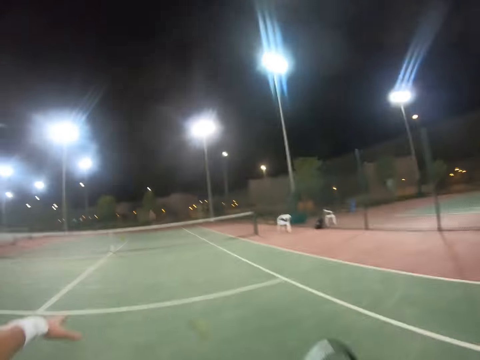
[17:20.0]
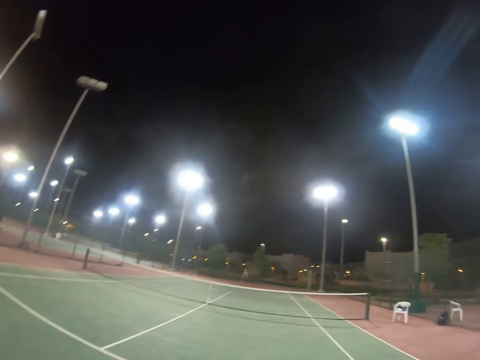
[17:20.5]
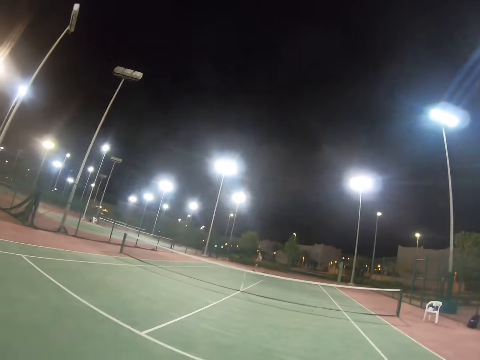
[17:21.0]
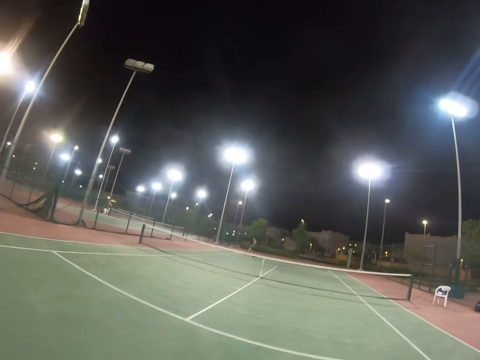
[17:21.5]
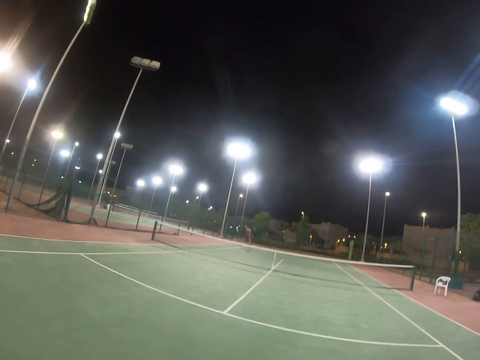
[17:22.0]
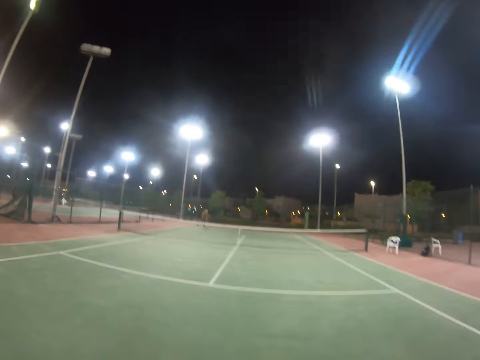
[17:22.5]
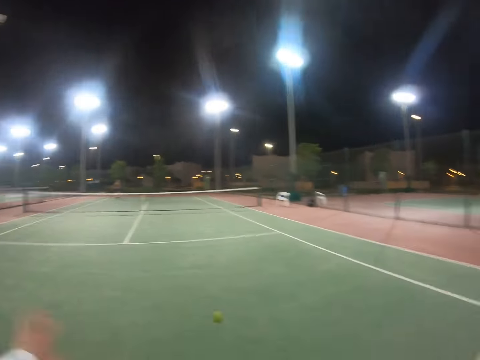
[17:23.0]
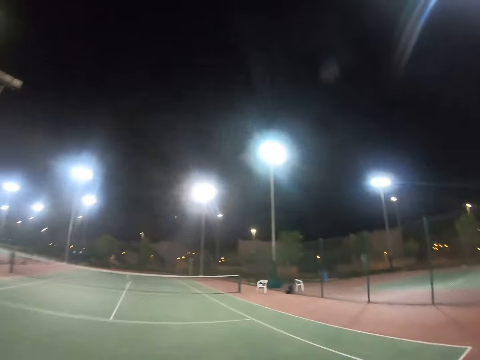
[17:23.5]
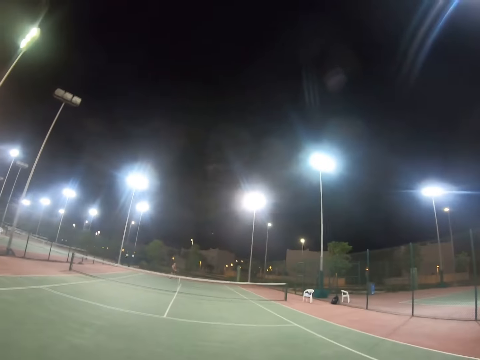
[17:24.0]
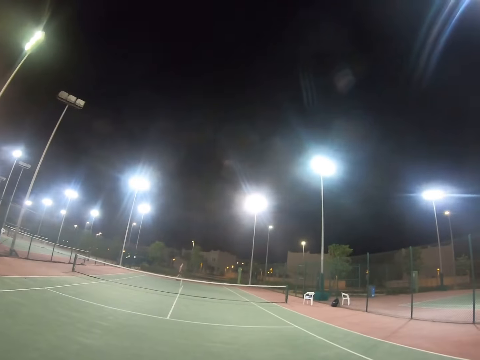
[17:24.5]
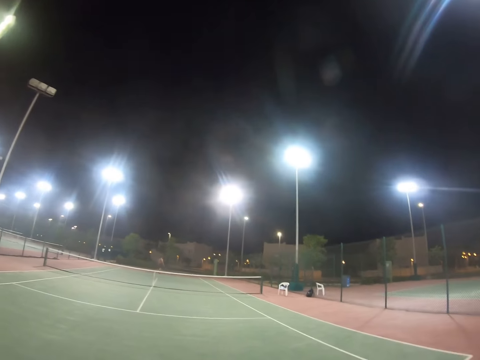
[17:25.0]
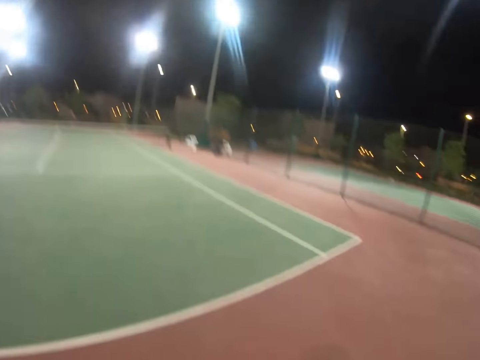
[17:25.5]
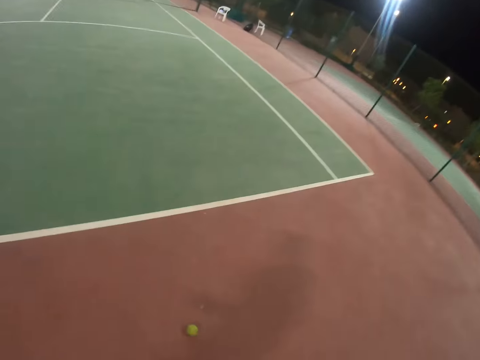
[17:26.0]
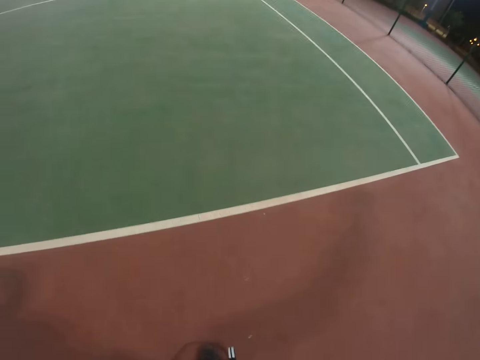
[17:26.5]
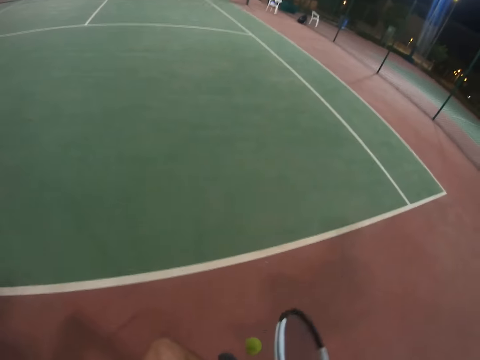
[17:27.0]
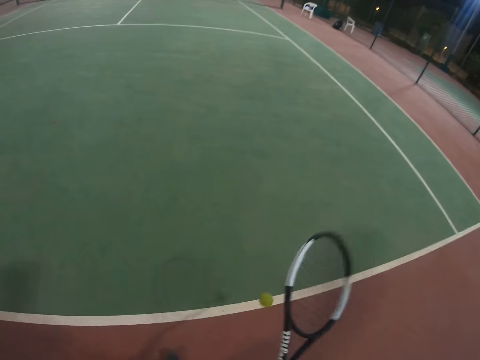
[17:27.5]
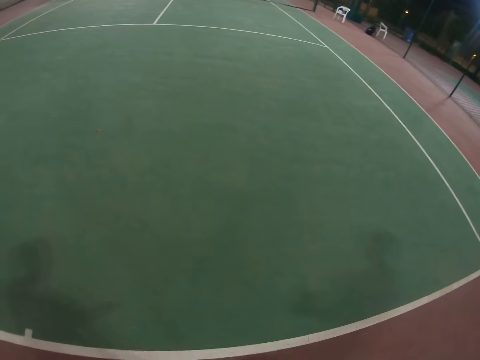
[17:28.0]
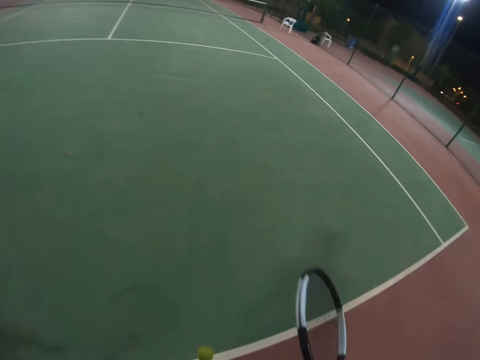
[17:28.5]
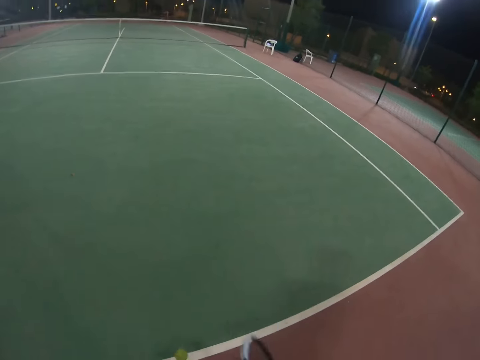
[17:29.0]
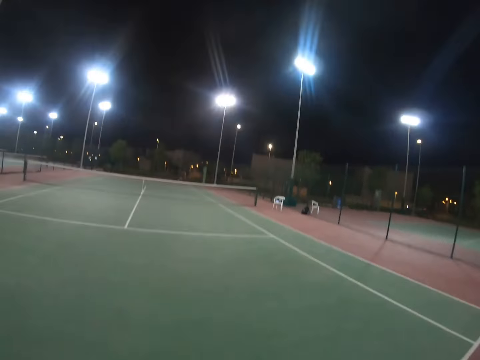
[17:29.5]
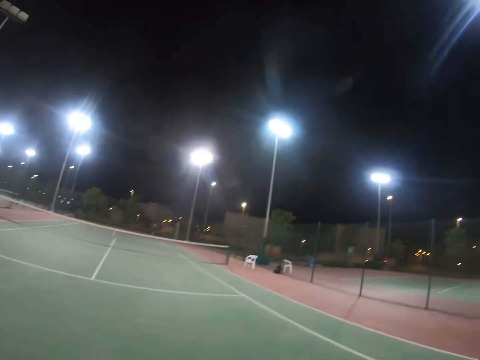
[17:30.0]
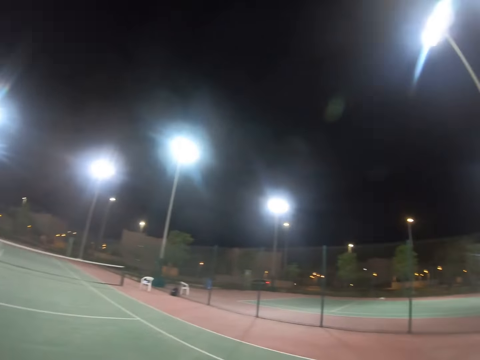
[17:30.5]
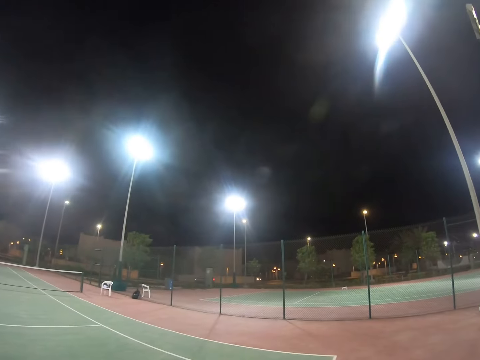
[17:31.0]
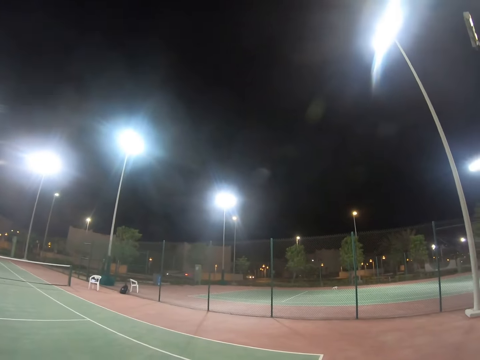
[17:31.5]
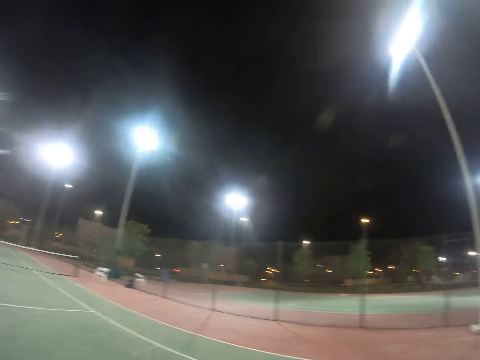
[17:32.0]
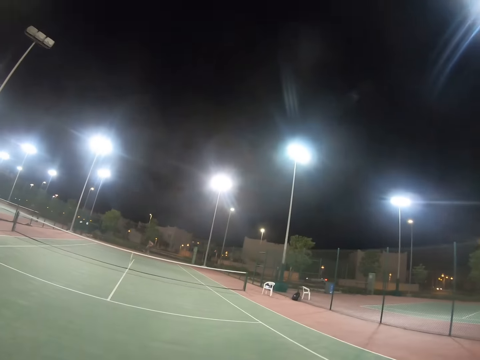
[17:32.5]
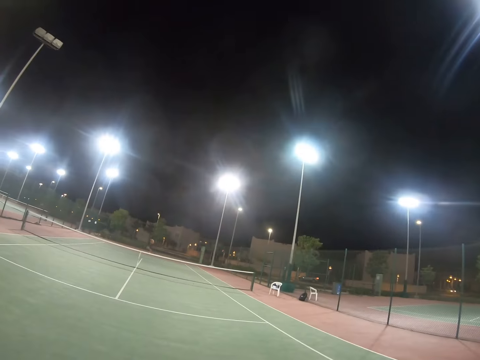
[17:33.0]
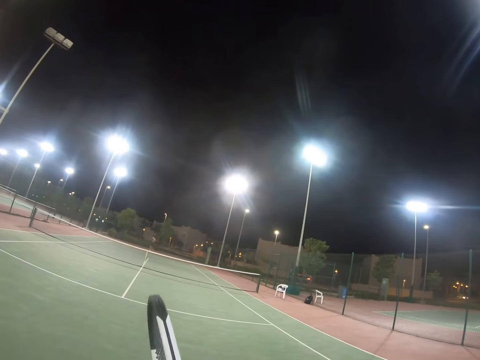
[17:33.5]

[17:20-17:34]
The camera wearer serves the tennis ball with the racket. A person serves the tennis ball with the racket. The camera wearer serves the tennis ball with the racket. The person walks on the tennis court. The camera wearer bounces the tennis ball on the turf with the racket. They look around the tennis court.

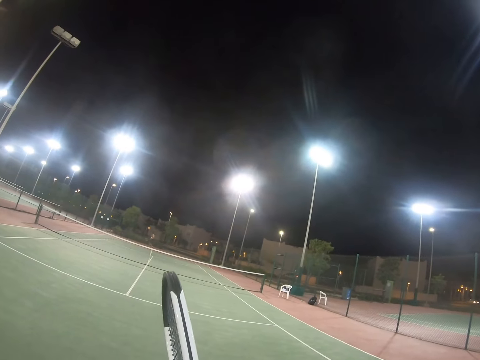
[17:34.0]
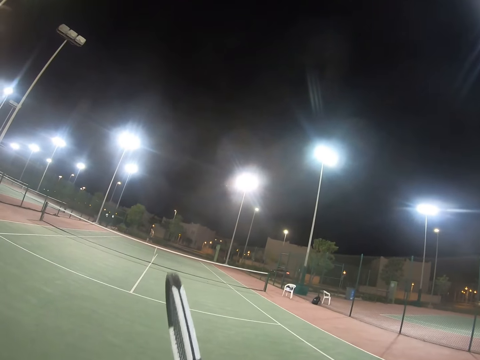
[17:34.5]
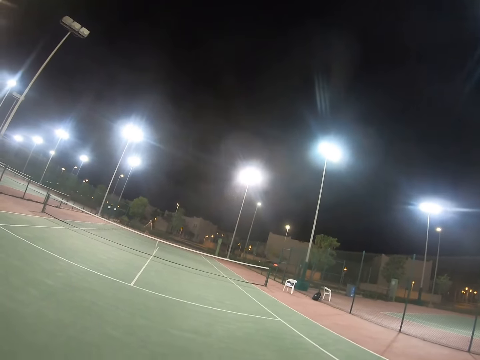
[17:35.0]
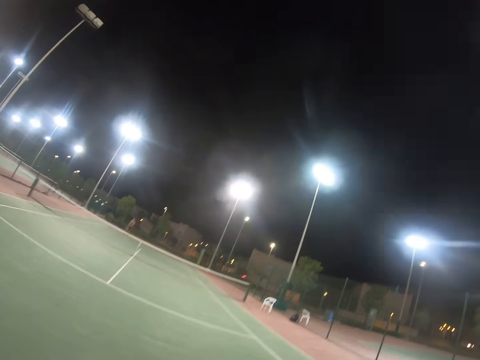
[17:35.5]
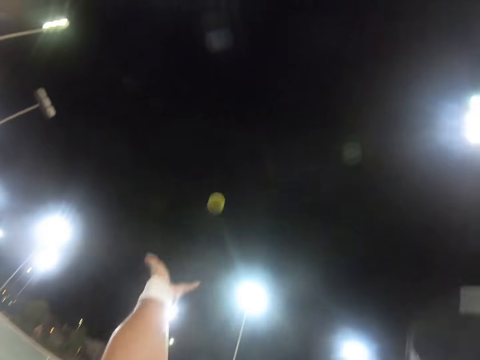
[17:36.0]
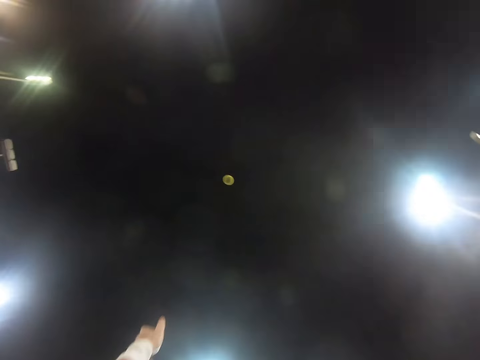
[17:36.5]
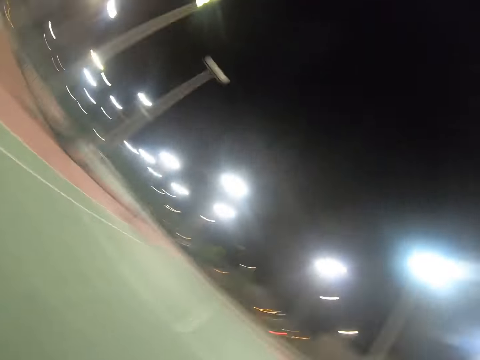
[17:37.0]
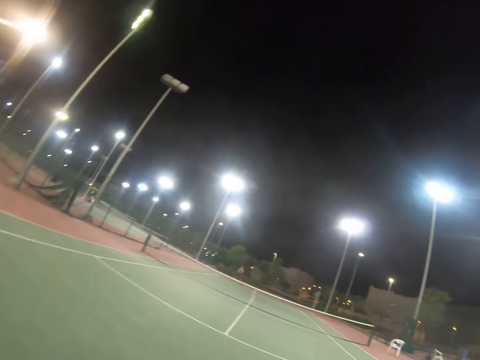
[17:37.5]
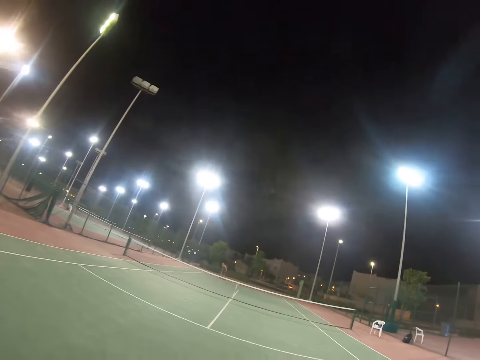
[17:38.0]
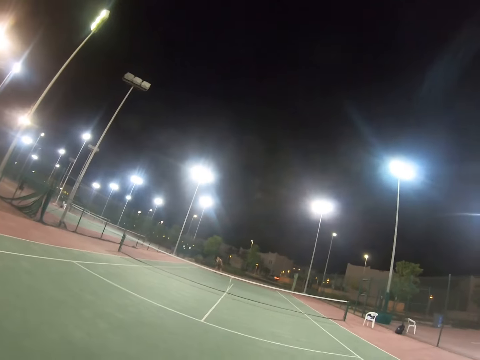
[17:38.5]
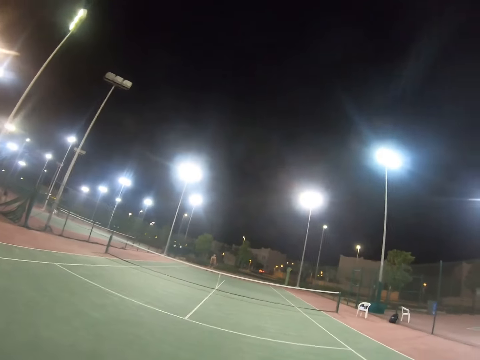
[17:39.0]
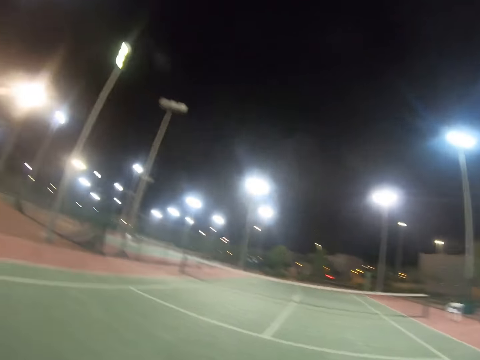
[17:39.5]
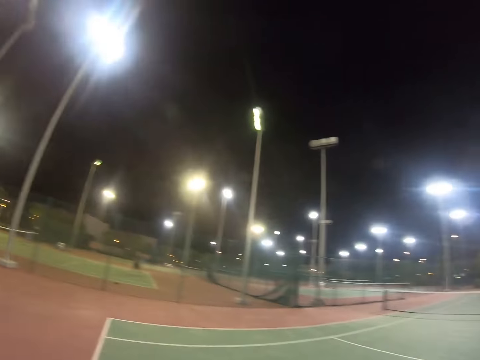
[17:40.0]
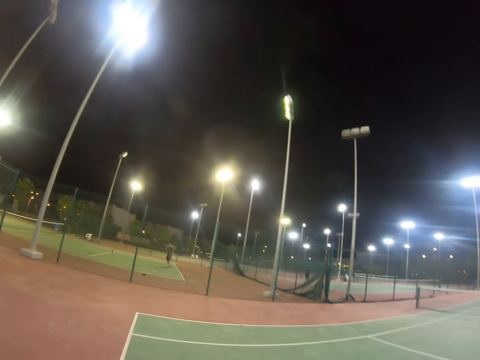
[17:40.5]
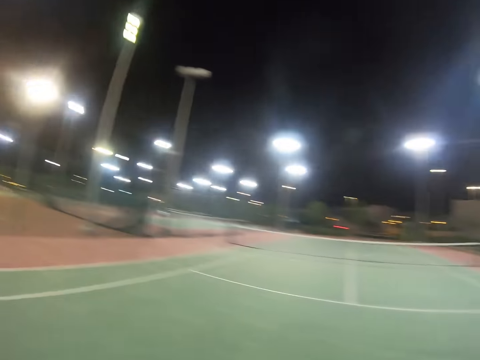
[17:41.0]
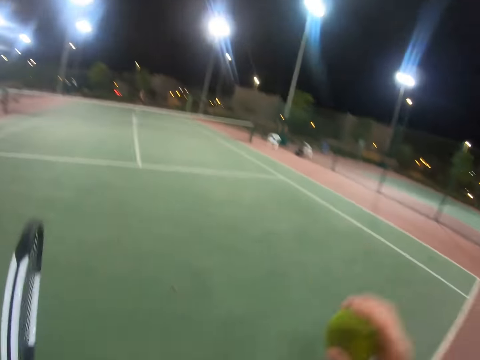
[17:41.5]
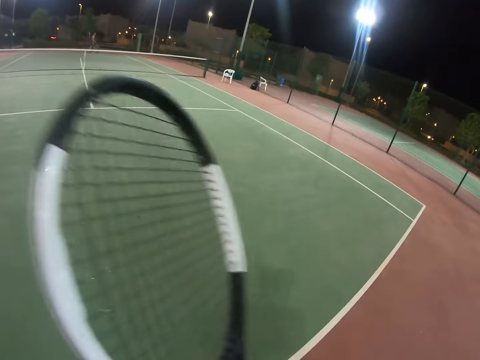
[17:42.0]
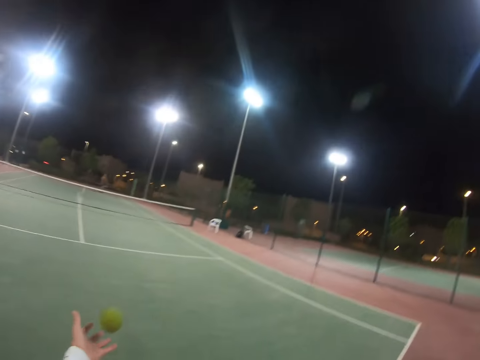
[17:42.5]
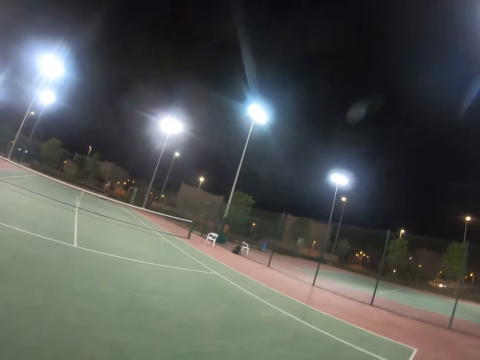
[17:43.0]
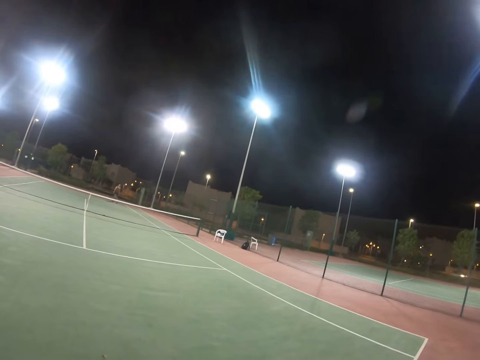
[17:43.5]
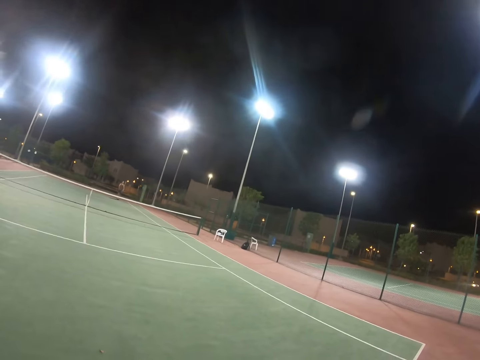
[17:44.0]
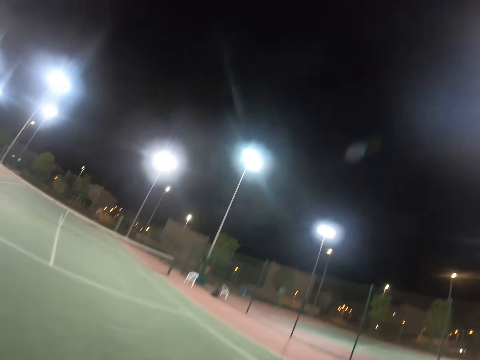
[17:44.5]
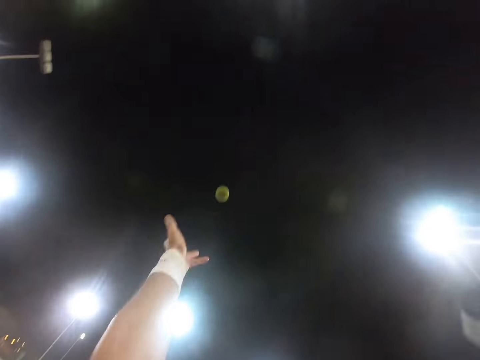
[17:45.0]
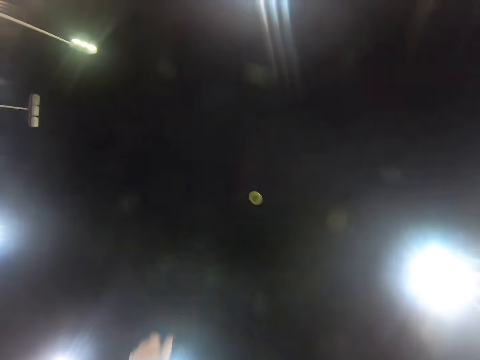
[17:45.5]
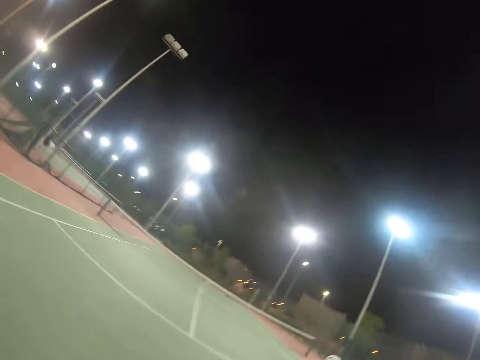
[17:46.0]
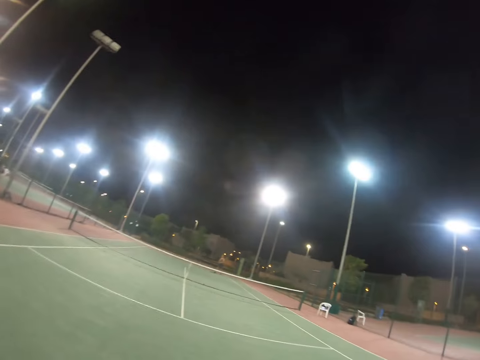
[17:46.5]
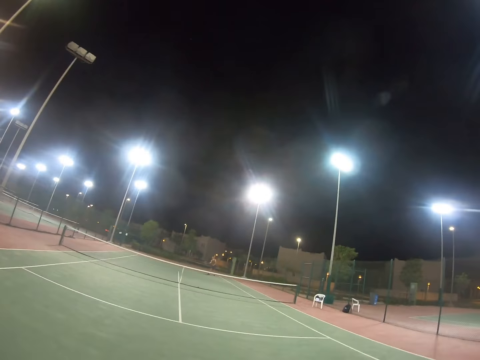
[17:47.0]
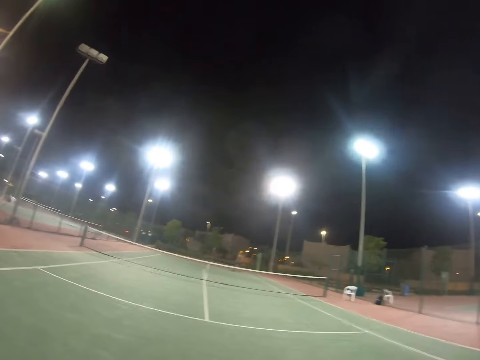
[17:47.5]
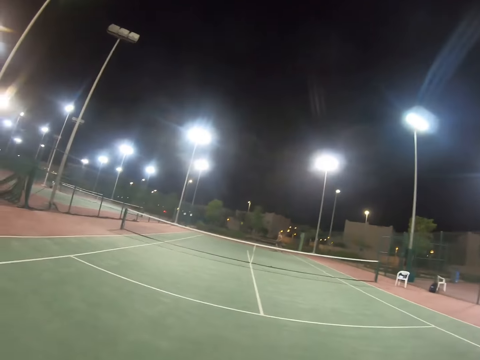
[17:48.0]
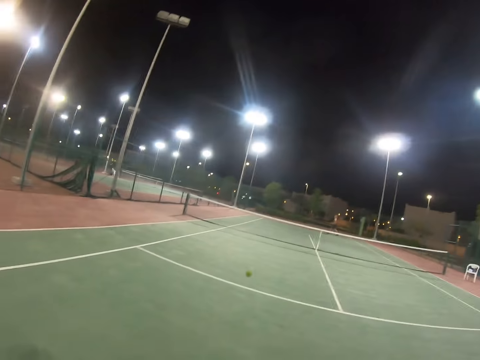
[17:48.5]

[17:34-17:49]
A person walks on the tennis court. The camera wearer tosses the tennis ball and serves the tennis ball with the racket. The person serves the tennis ball with the racket. A man walks on the tennis court. The camera wearer bounces the tennis ball on the turf. They toss the tennis ball and serve the tennis ball with the racket. The person serves the tennis ball with the racket.
